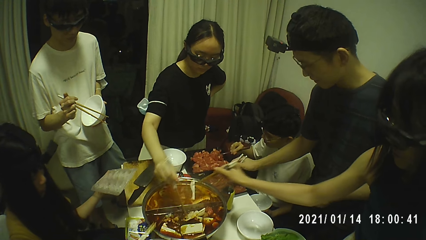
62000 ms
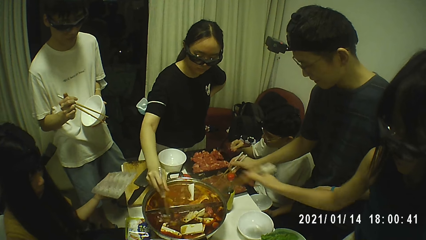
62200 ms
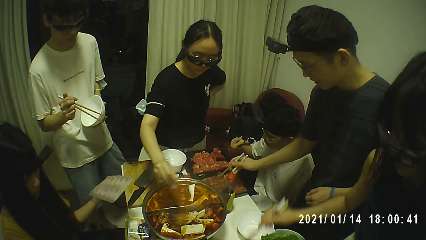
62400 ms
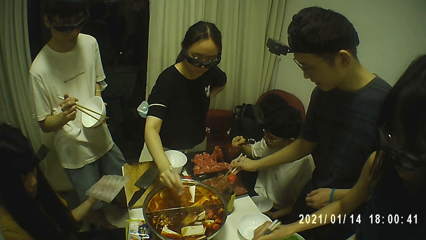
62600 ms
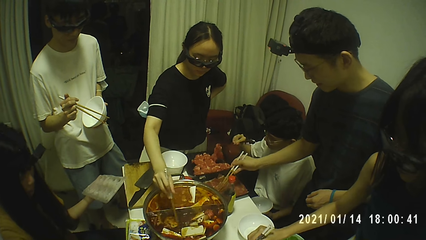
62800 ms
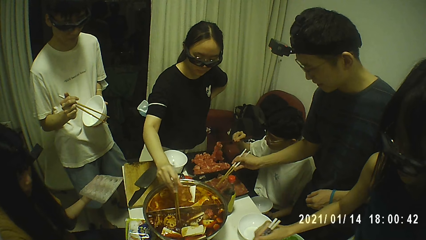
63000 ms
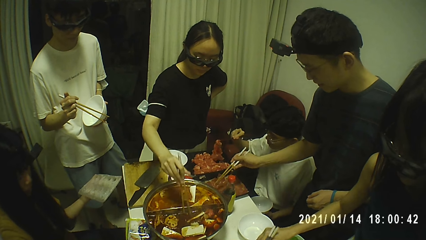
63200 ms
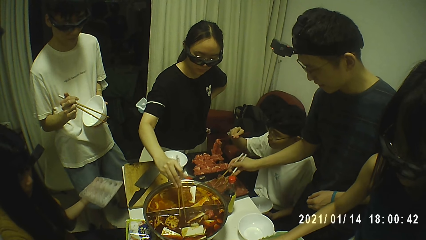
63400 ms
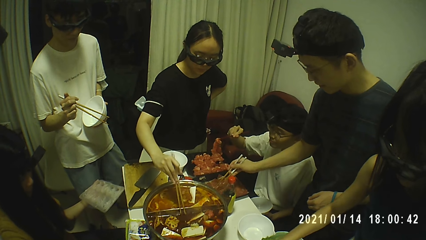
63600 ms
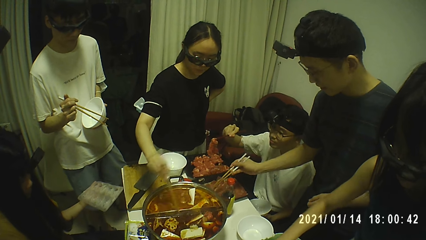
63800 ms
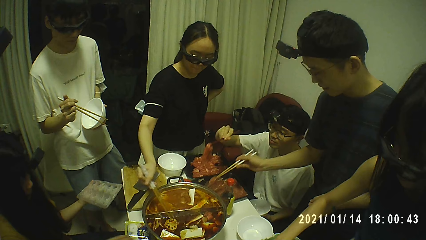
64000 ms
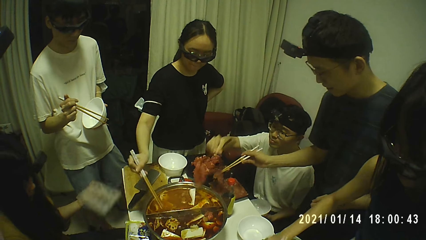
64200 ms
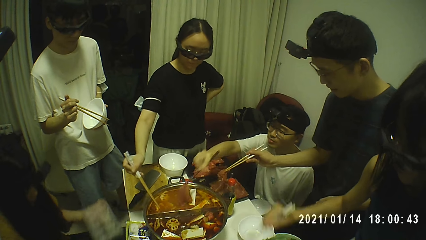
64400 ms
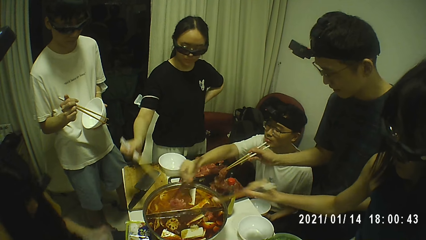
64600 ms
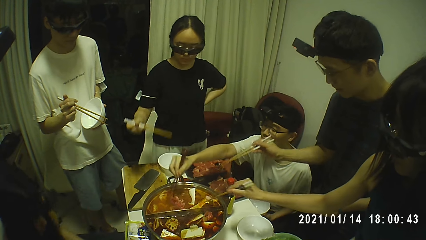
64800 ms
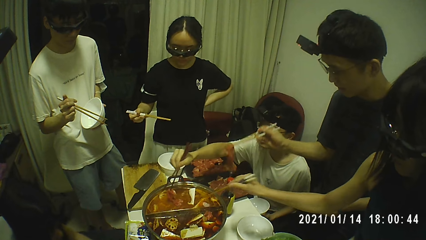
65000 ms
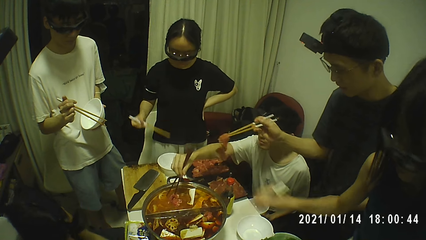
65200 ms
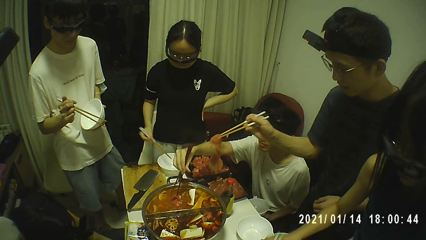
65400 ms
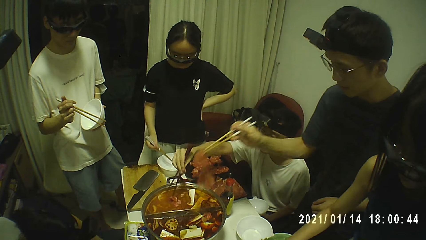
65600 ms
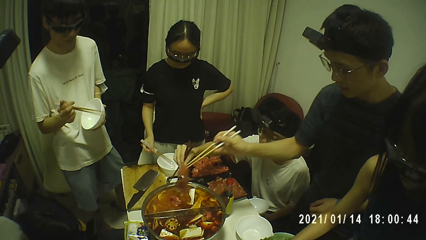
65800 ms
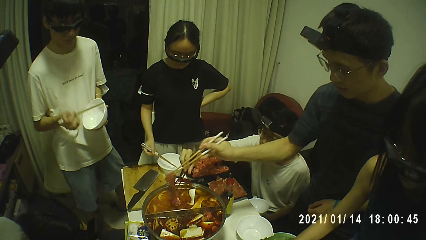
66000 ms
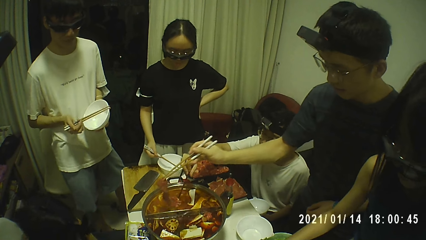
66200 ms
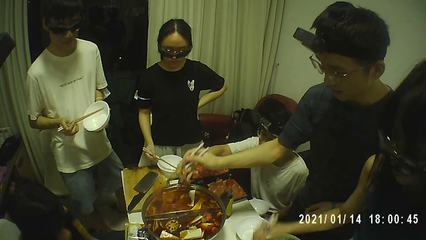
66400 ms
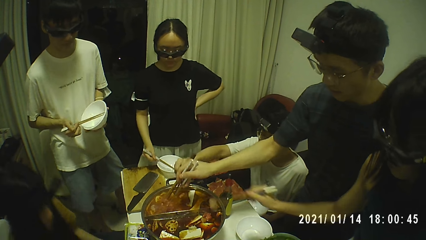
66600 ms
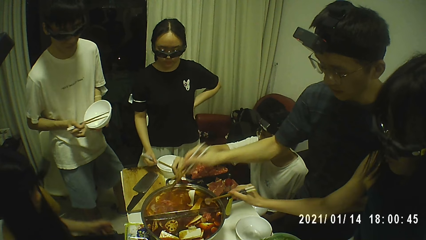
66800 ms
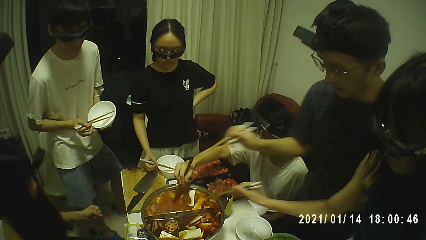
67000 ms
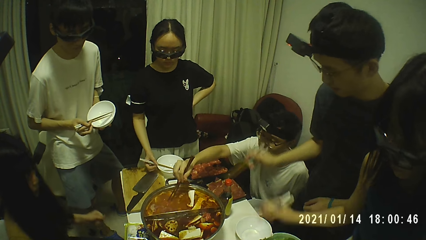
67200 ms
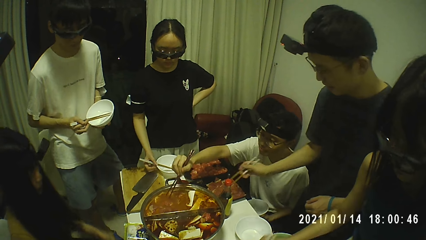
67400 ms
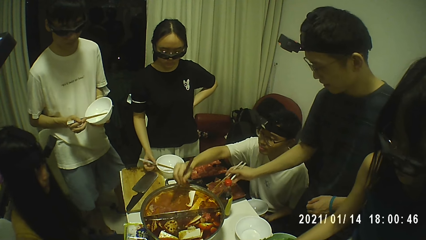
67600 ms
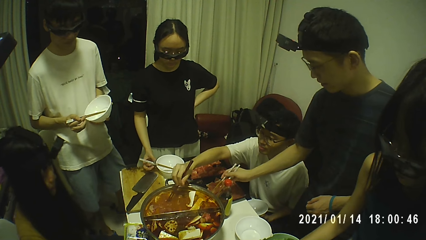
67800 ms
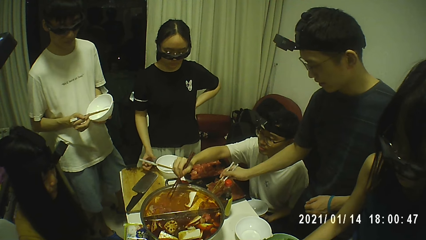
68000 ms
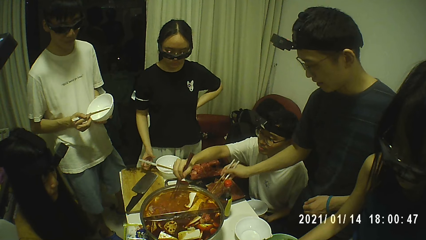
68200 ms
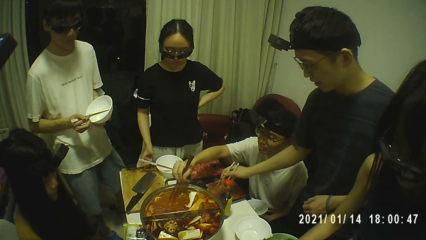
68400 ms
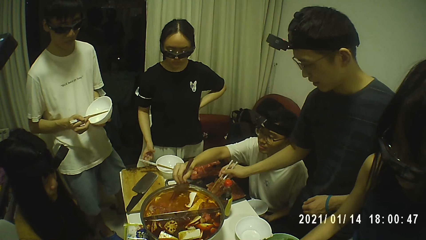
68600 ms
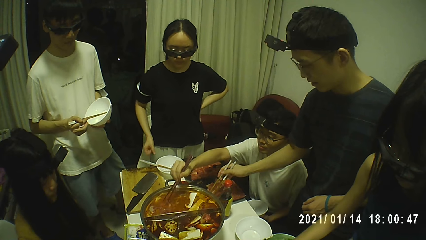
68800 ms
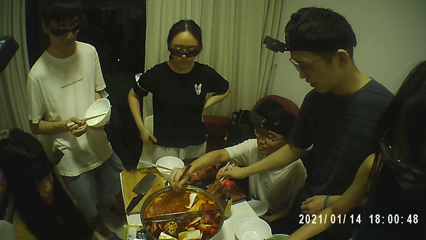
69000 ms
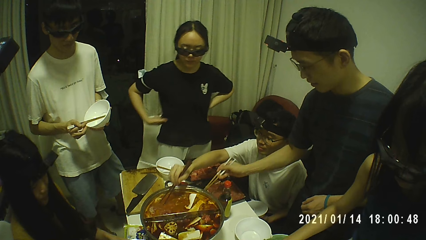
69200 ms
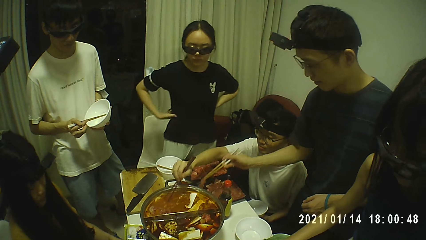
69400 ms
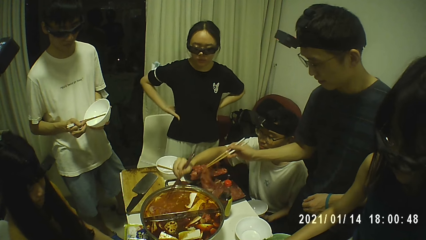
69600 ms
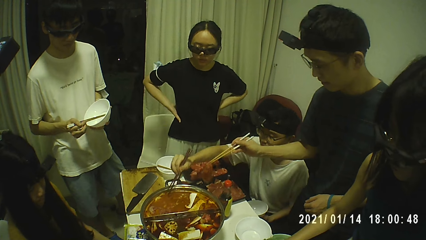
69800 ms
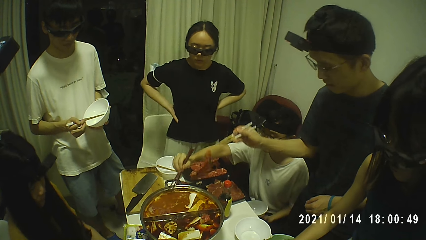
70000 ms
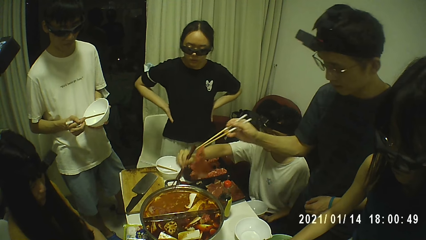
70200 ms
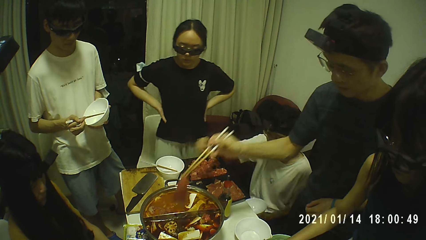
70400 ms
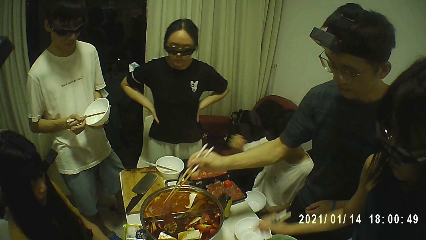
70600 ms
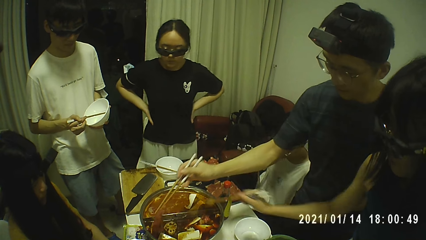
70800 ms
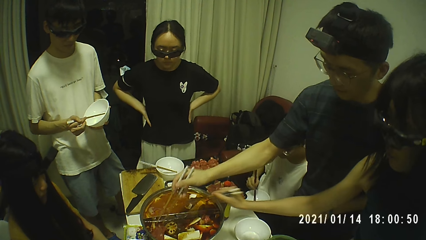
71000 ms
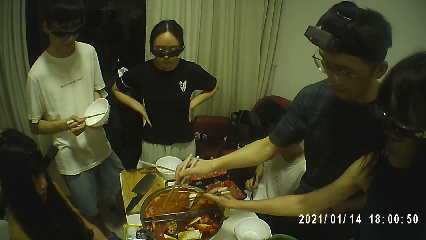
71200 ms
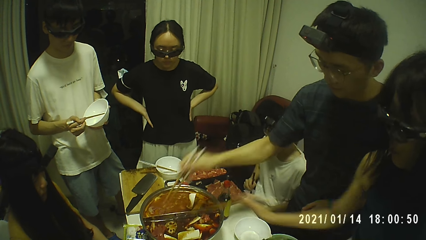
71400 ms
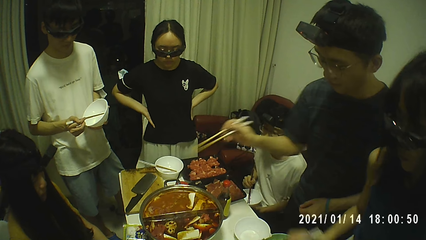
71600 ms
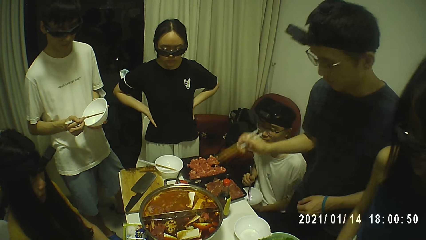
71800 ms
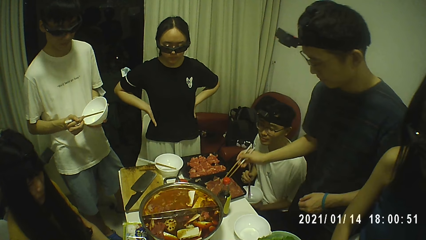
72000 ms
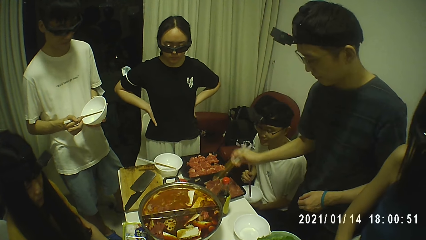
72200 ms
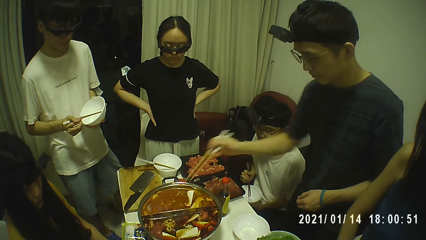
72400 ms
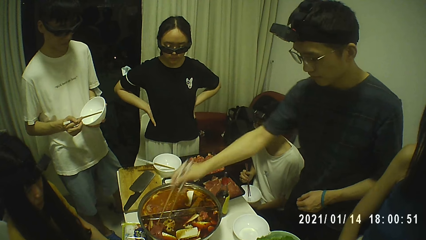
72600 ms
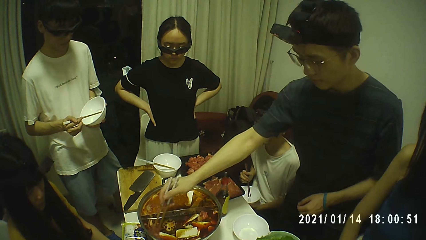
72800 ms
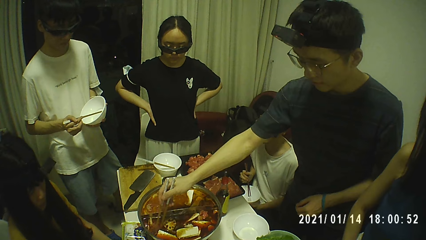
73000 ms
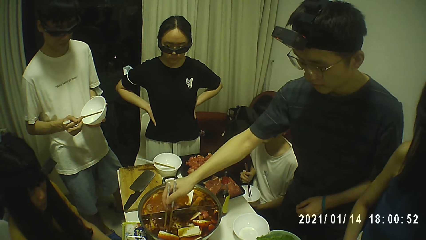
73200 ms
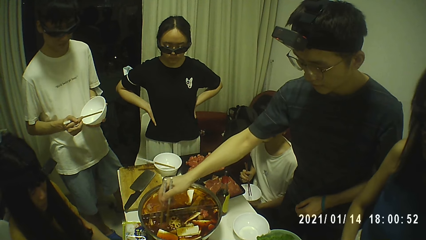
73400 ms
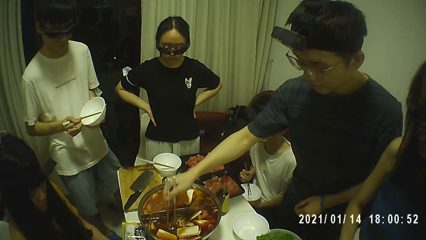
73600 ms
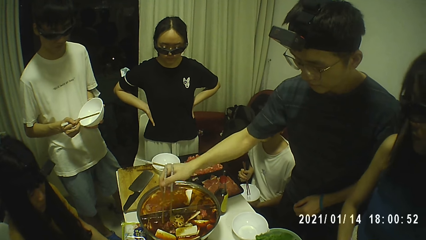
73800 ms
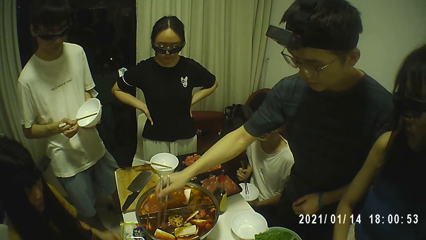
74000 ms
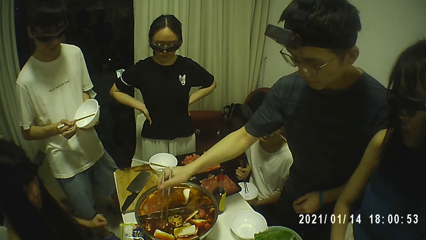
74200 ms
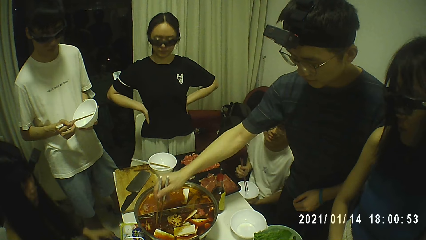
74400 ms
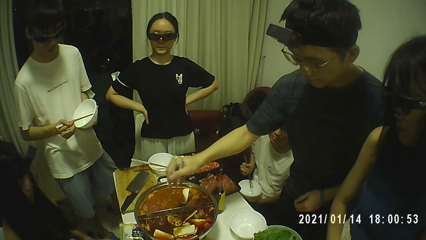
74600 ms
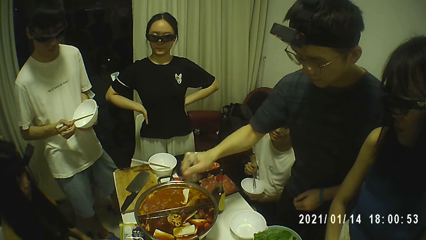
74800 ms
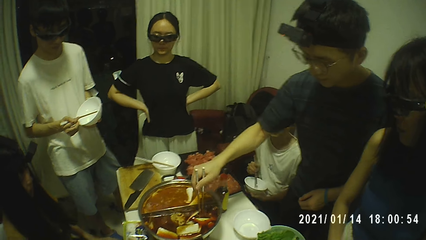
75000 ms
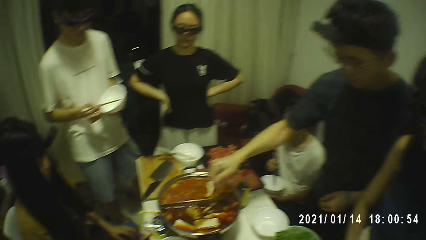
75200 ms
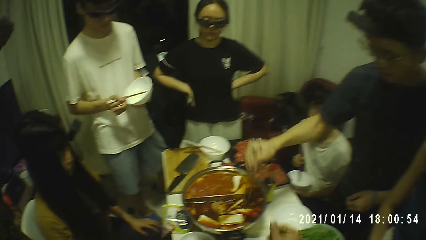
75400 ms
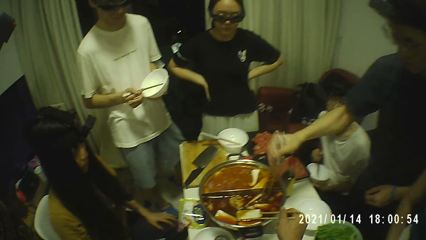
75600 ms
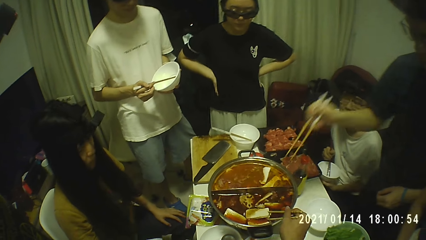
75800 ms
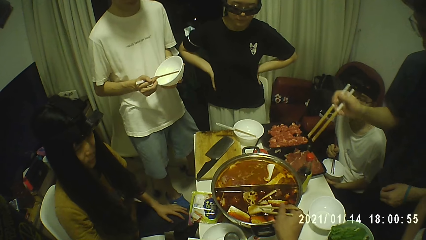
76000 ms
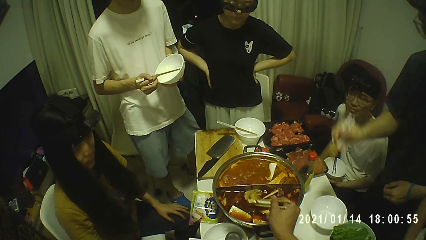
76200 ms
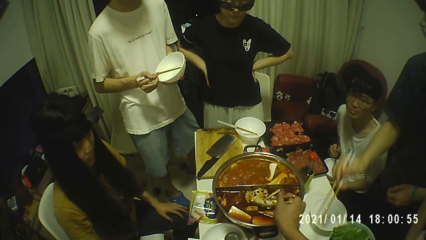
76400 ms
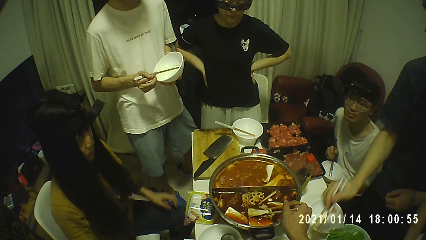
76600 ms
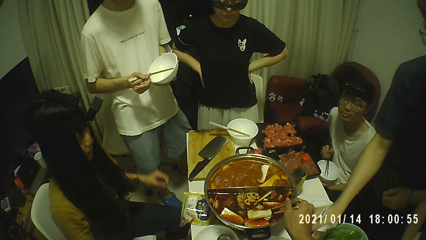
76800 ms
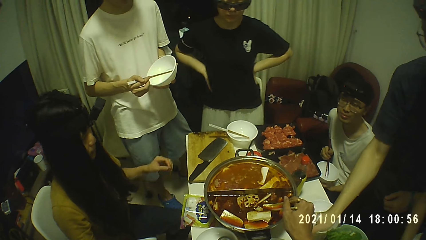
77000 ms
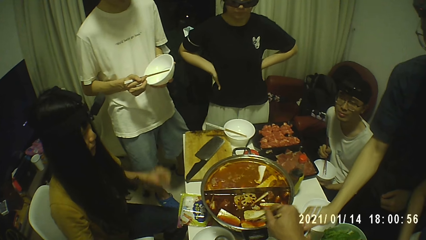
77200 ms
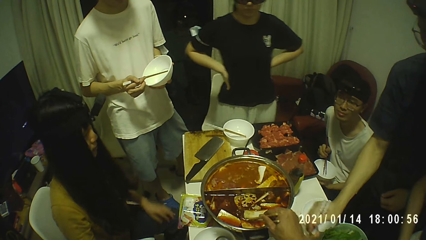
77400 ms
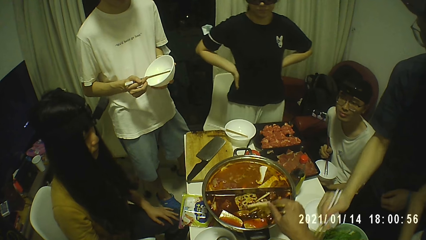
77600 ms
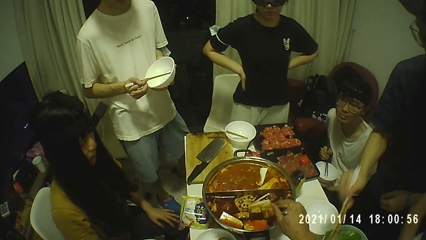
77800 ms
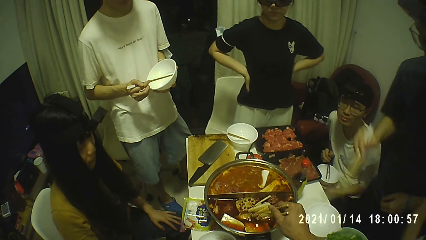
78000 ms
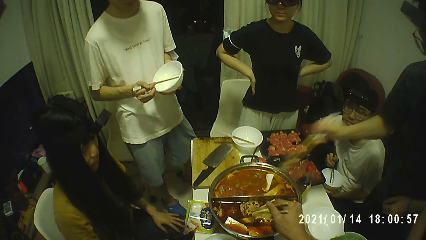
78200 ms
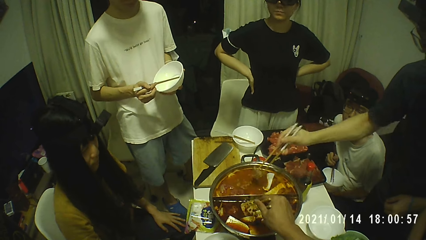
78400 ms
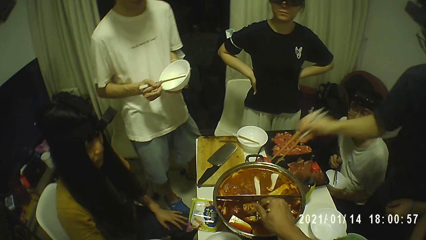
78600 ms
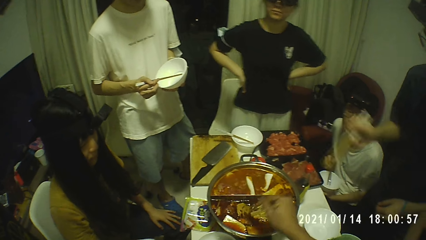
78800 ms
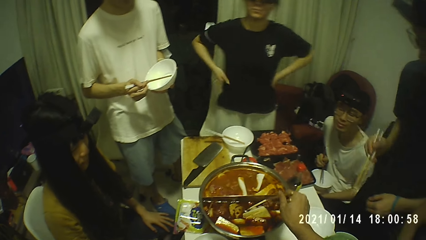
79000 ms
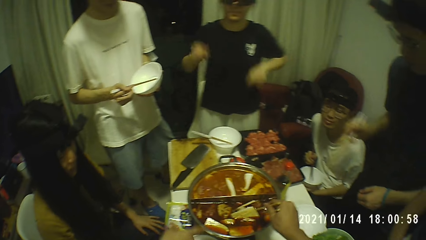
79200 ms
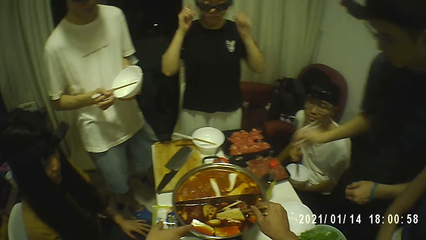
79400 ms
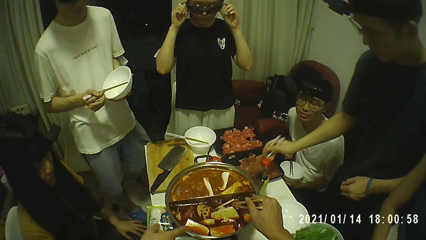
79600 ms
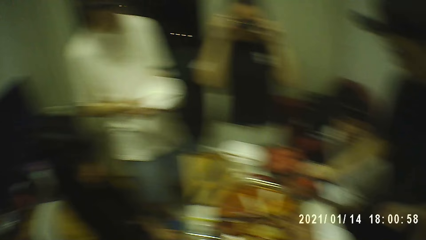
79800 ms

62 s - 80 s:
A woman puts some bamboo shoot into the hot pot with the chopsticks with her right hand. A man puts some meat in the hot pot with the chopsticks with his right hand. Another man puts some meat in the hot pot with the chopsticks with his right hand. He puts some meat in the hot pot again. The camera wearer puts some bamboo shoot into the hot pot with the chopsticks with his right hand. The second man puts some vegetables in the hot pot with the chopsticks with his right hand.
